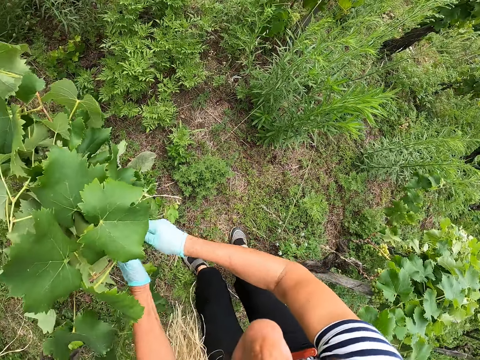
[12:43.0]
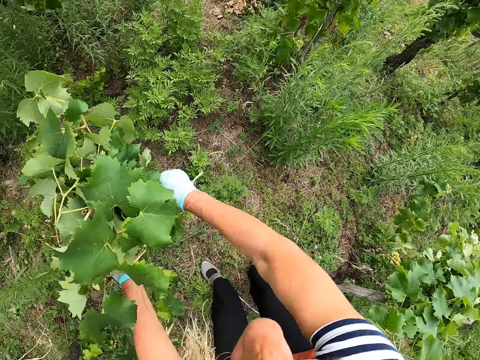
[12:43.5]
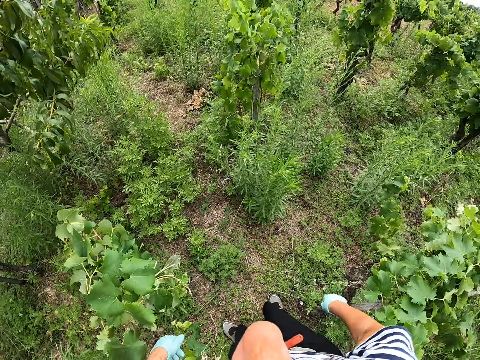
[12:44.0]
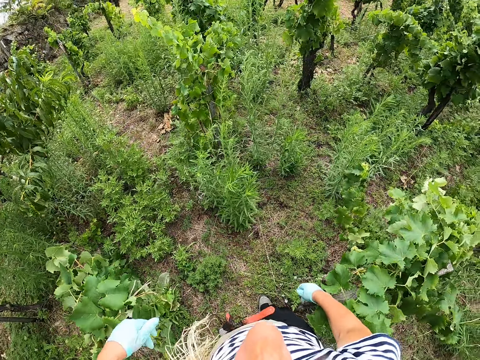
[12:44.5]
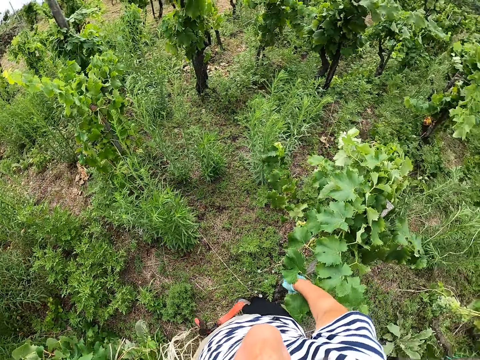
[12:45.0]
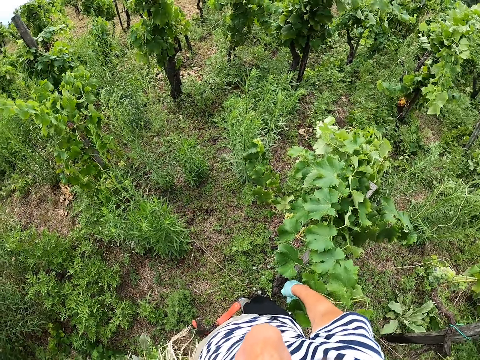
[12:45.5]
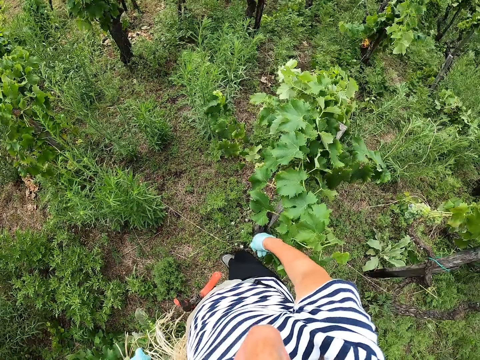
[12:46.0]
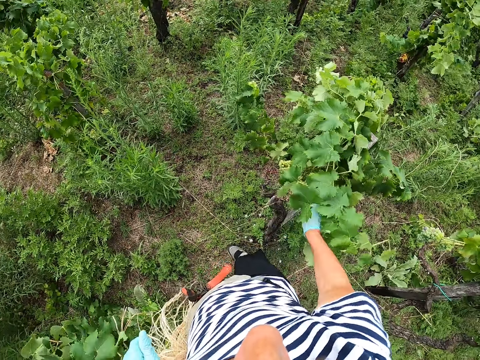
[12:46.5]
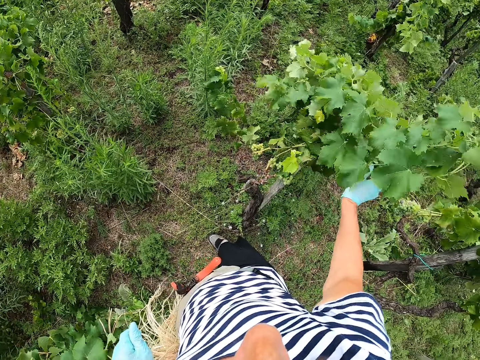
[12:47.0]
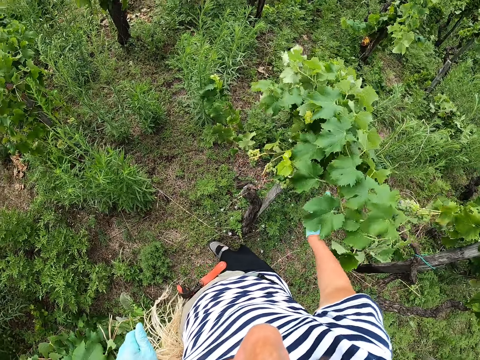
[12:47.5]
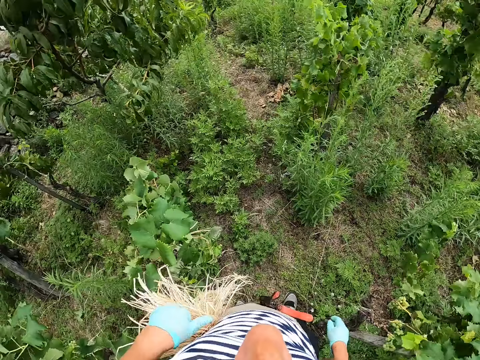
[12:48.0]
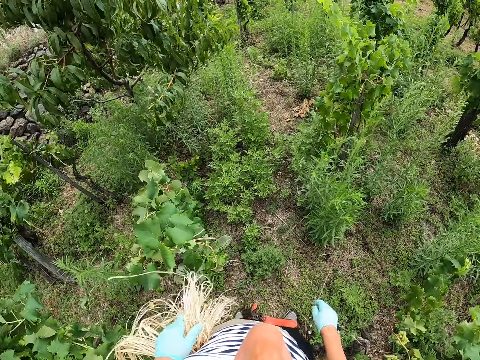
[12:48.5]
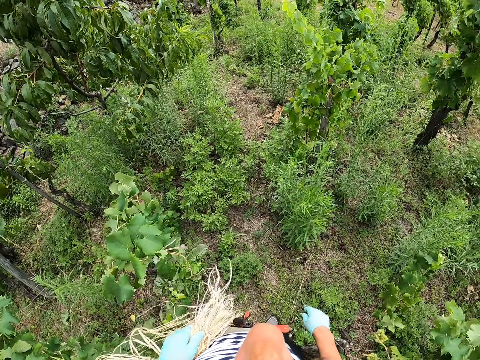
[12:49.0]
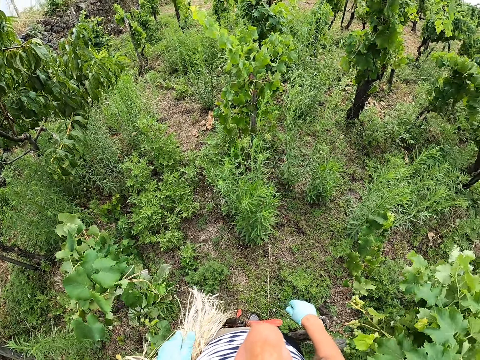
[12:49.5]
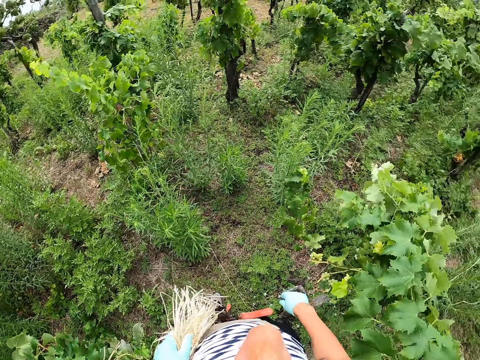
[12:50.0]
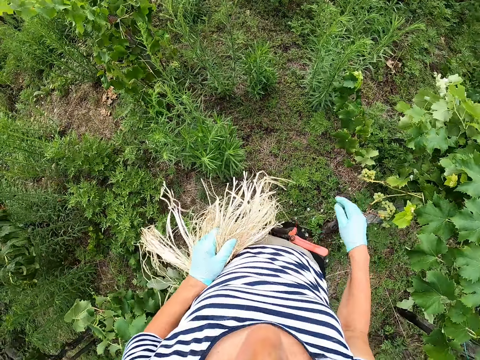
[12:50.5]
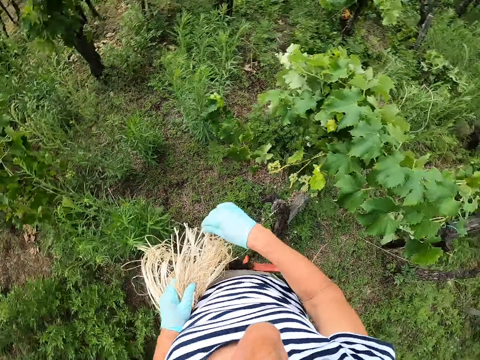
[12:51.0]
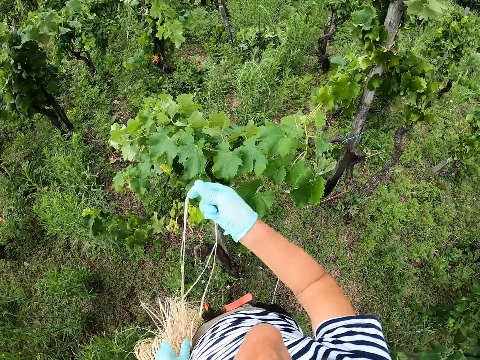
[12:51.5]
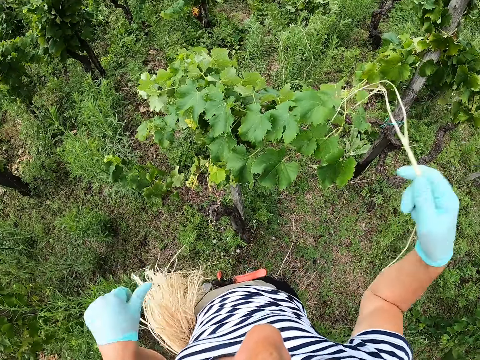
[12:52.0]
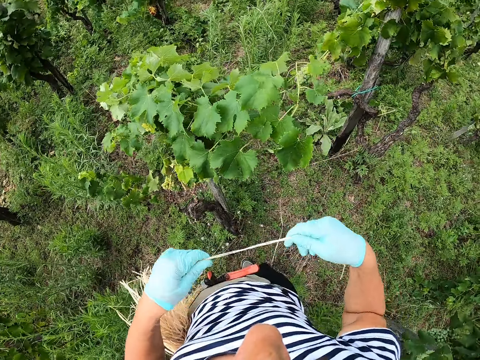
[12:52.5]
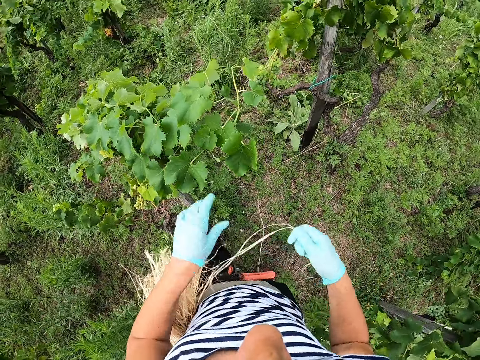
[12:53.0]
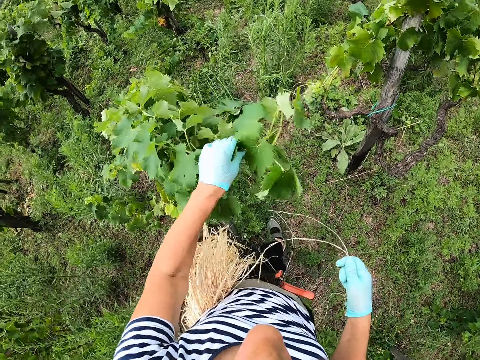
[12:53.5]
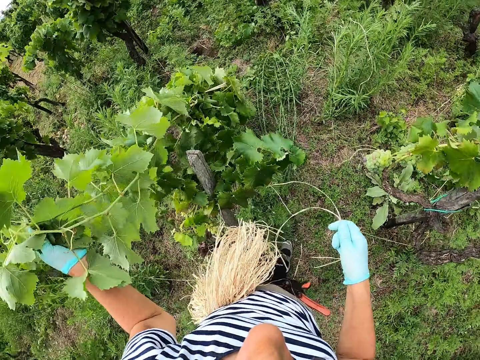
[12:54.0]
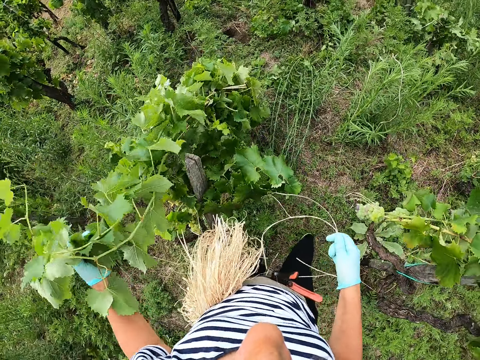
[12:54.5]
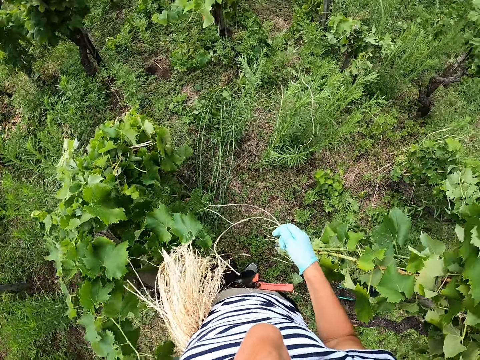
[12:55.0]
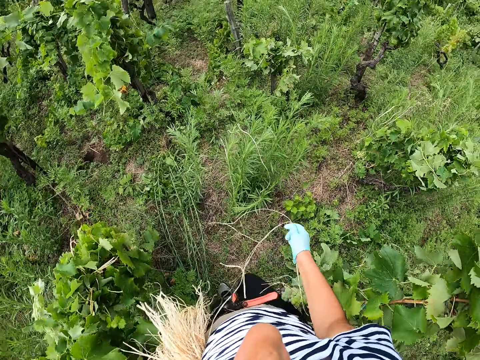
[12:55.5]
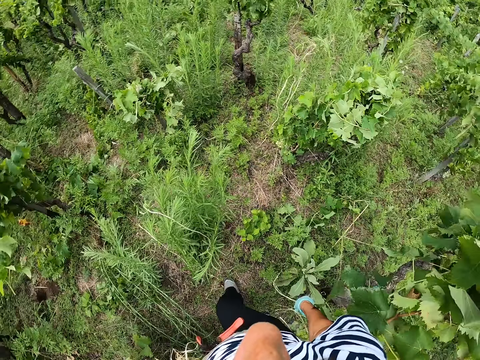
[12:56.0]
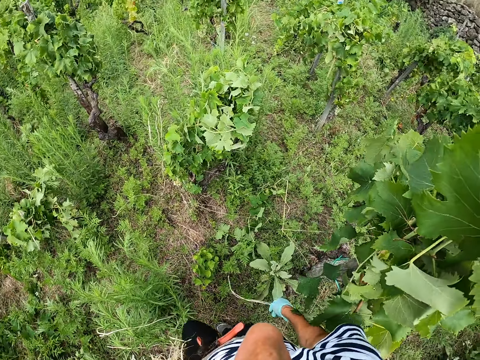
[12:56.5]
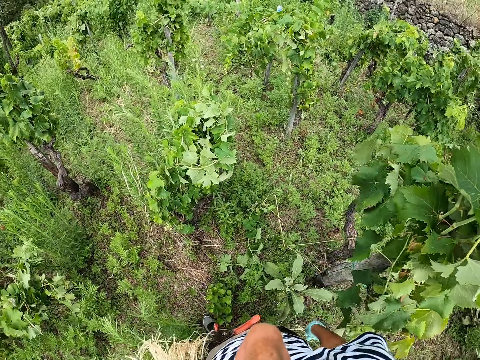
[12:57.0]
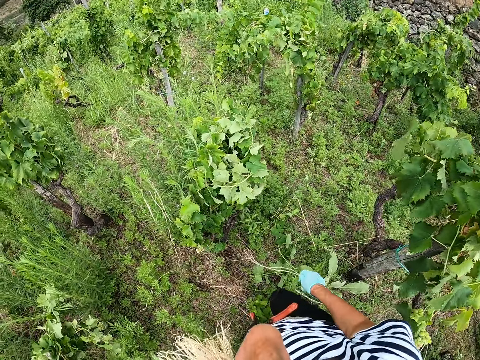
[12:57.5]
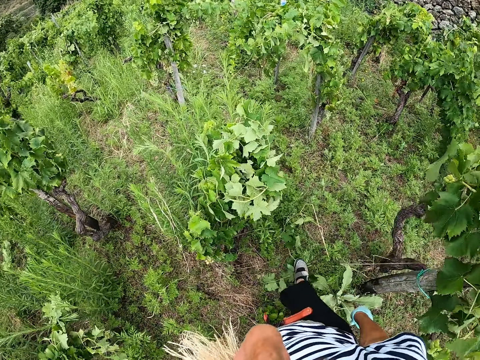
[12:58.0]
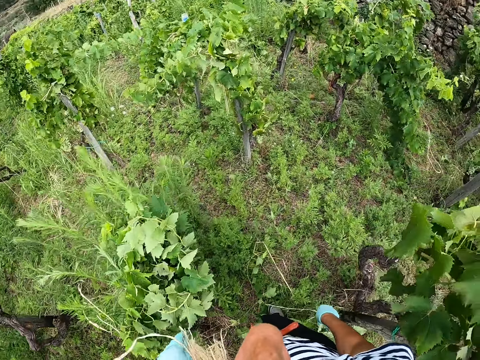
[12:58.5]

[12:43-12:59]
The camera wearer looks around. They touch a plant. They look around. They pull the ropes. They touch the plant. They hold grape leaves. They walk in the farm.

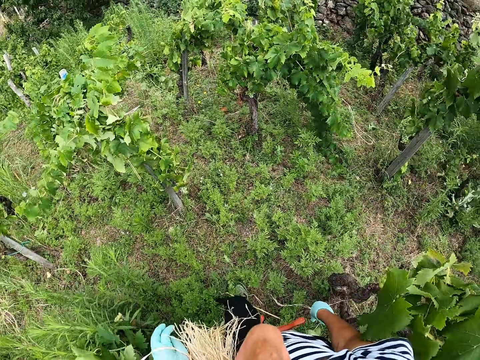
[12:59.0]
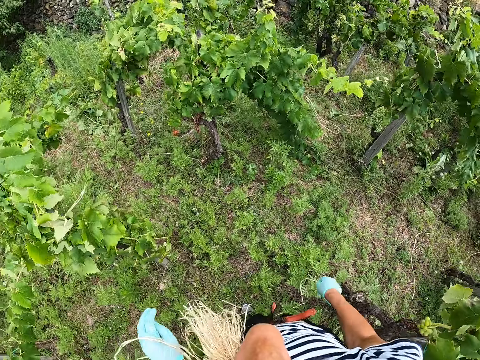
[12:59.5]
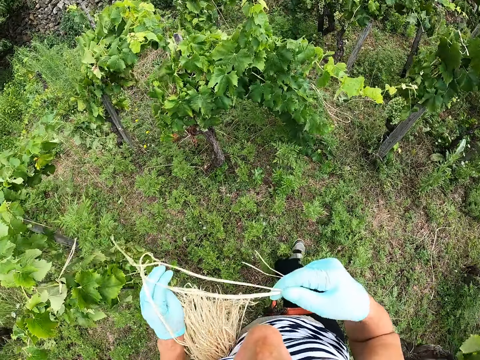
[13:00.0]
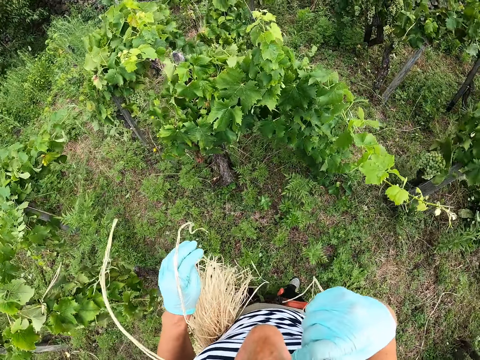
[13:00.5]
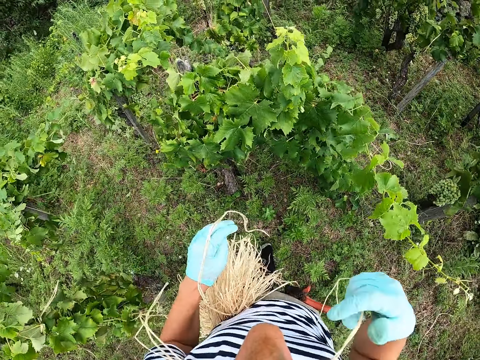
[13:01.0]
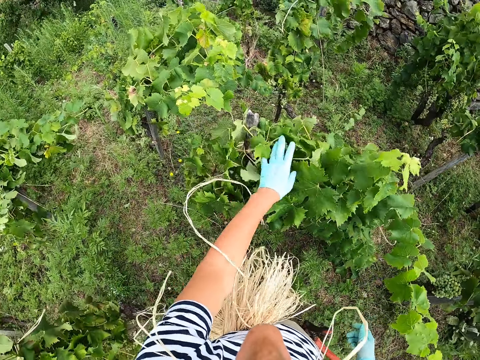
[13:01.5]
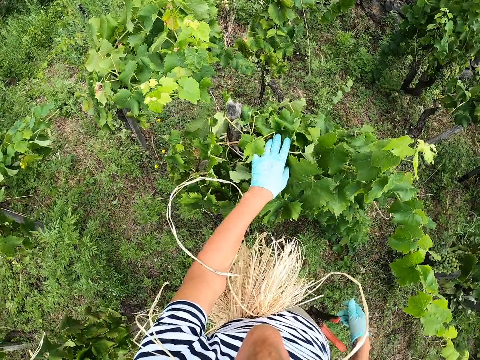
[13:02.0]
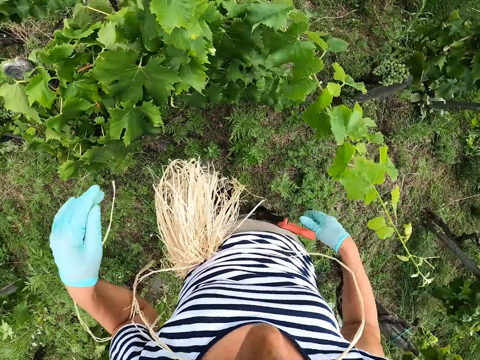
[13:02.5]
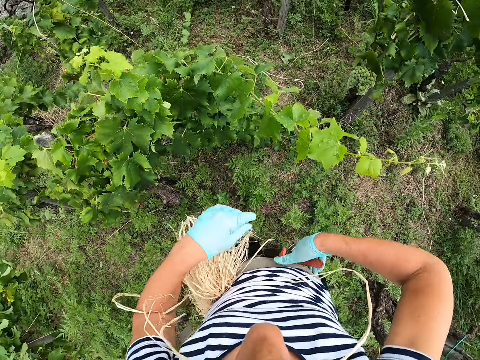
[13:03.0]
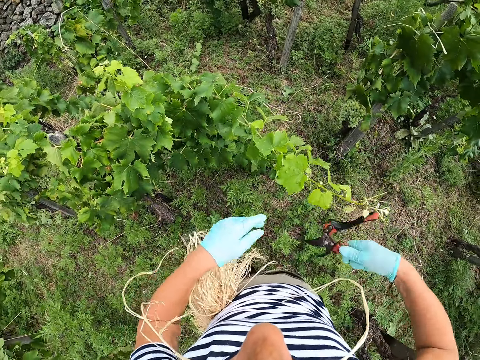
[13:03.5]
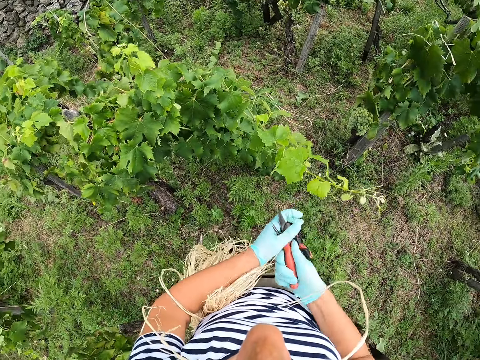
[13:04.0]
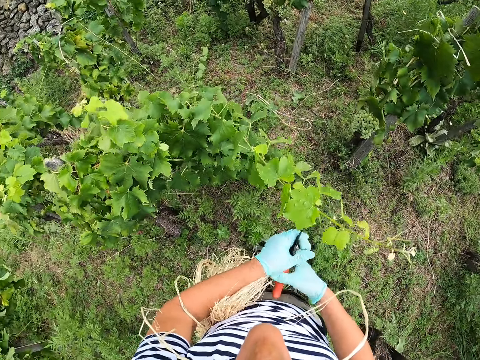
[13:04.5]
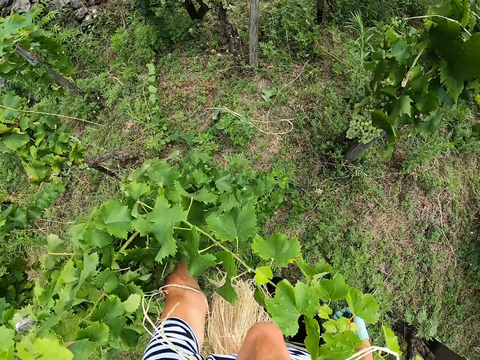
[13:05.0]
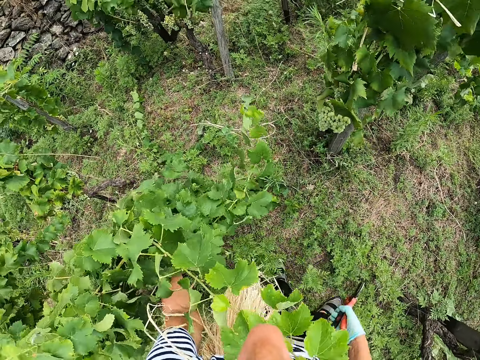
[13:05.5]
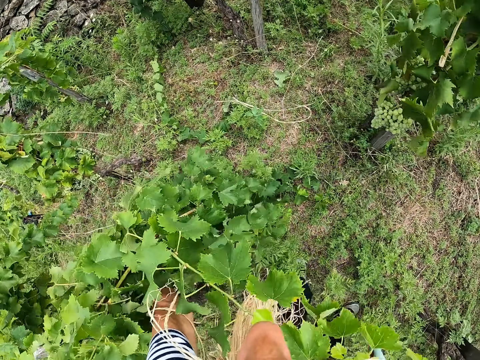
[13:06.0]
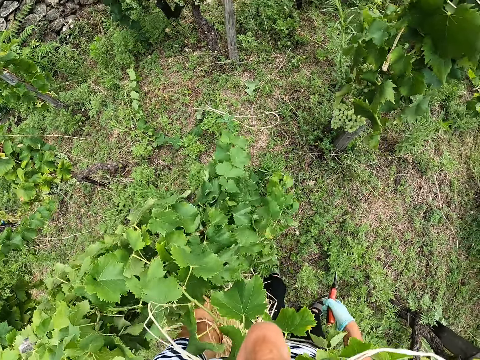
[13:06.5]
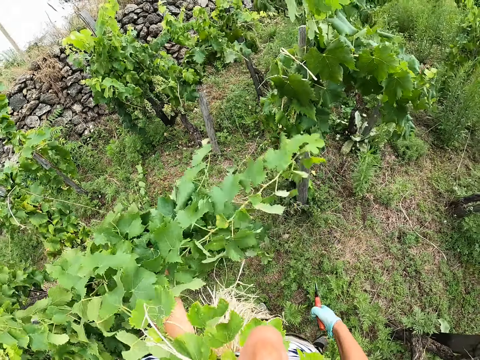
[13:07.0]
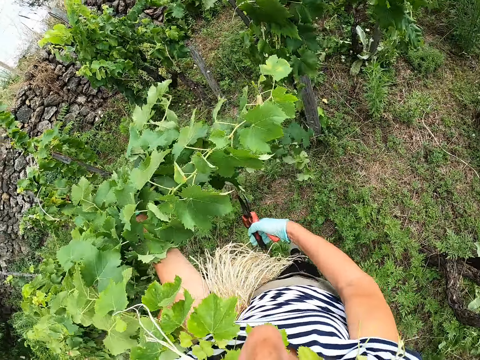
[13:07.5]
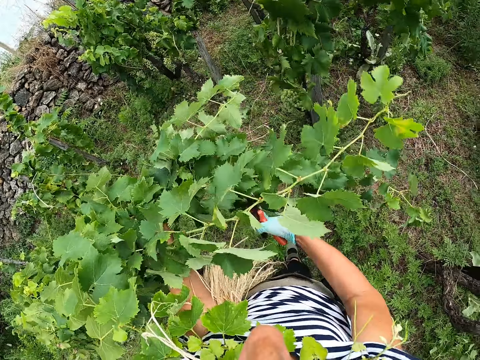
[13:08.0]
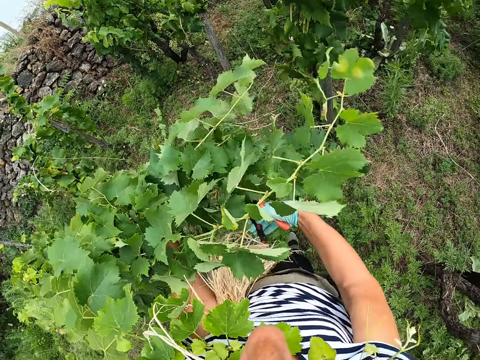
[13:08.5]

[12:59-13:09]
The camera wearer holds grape leaves. They pull a floral stem cutter from the pocket. They raise leaves of the plant.
